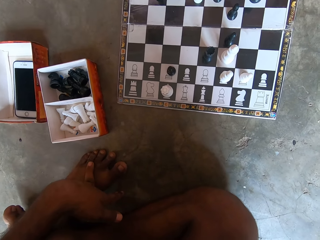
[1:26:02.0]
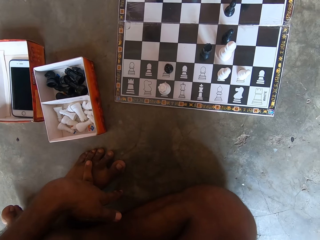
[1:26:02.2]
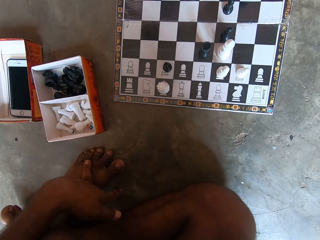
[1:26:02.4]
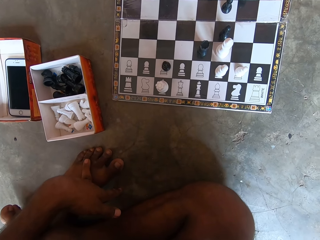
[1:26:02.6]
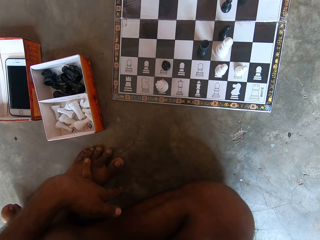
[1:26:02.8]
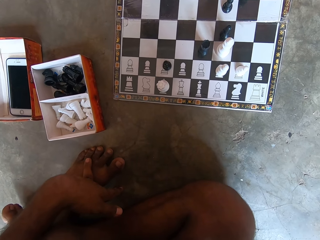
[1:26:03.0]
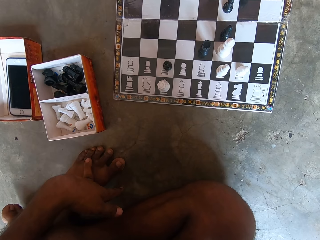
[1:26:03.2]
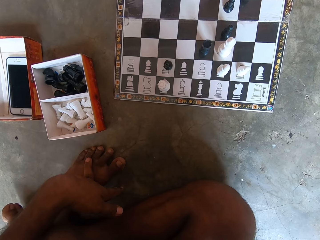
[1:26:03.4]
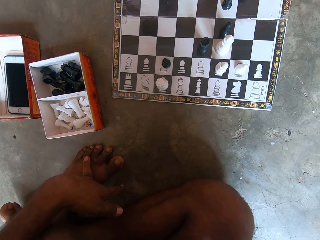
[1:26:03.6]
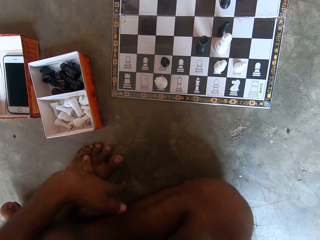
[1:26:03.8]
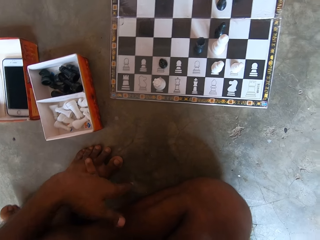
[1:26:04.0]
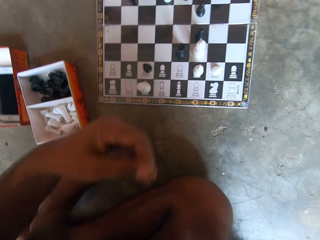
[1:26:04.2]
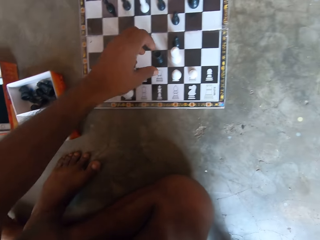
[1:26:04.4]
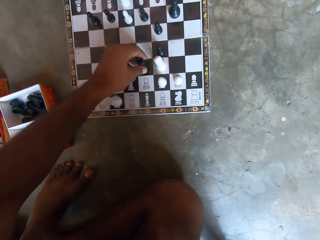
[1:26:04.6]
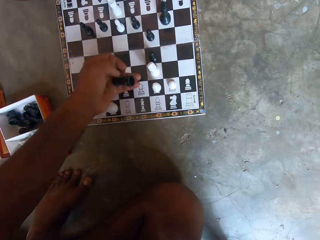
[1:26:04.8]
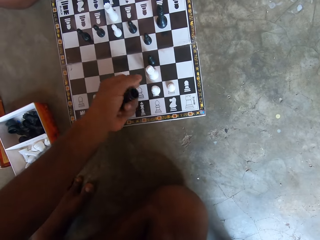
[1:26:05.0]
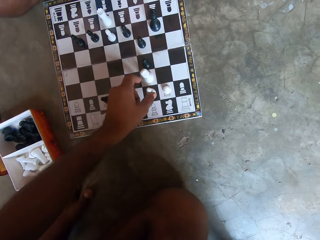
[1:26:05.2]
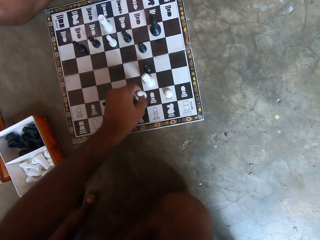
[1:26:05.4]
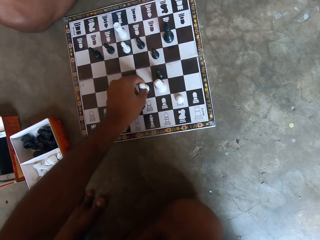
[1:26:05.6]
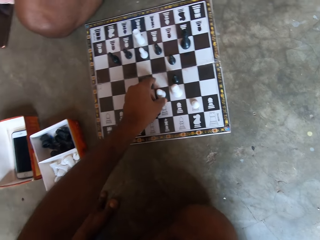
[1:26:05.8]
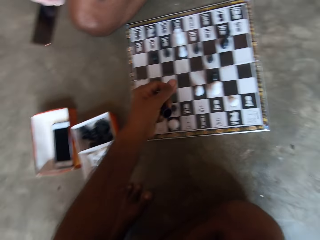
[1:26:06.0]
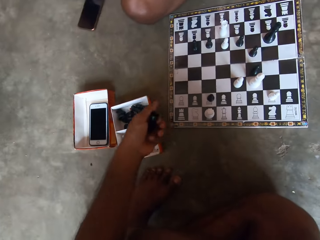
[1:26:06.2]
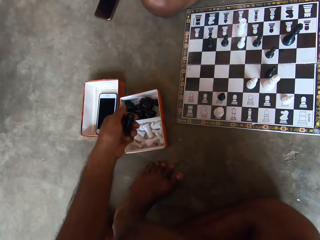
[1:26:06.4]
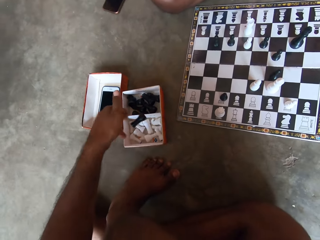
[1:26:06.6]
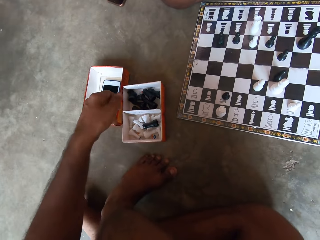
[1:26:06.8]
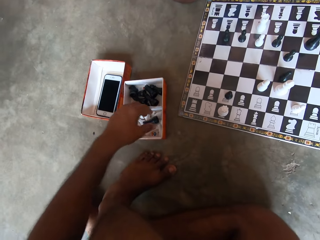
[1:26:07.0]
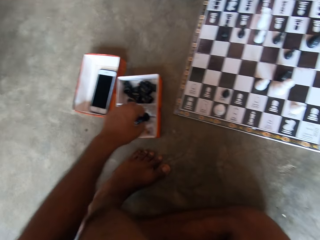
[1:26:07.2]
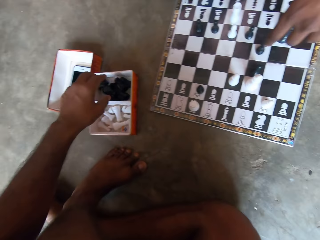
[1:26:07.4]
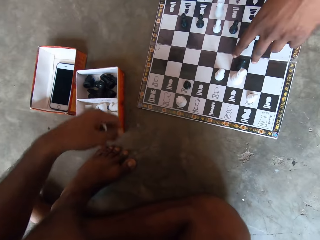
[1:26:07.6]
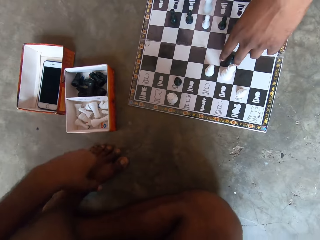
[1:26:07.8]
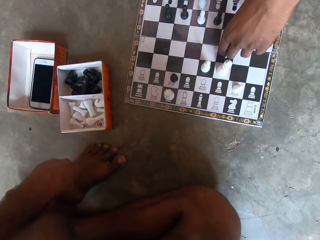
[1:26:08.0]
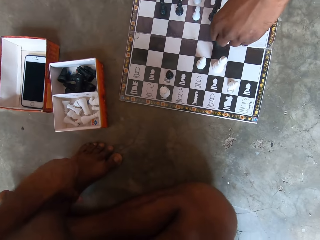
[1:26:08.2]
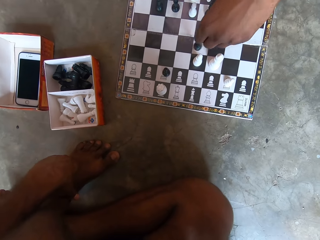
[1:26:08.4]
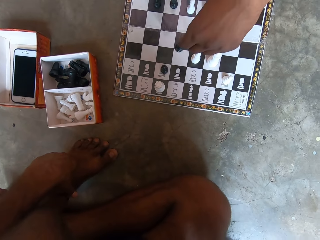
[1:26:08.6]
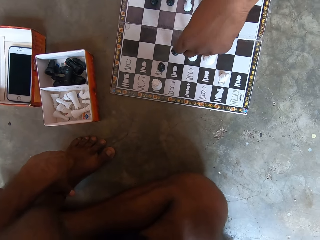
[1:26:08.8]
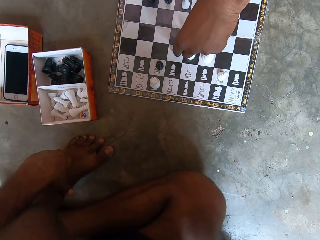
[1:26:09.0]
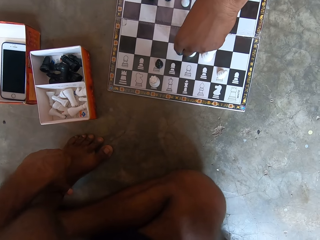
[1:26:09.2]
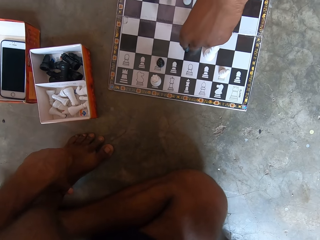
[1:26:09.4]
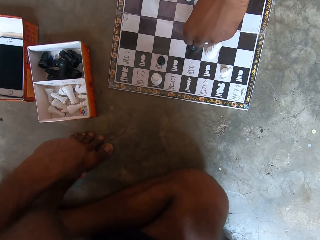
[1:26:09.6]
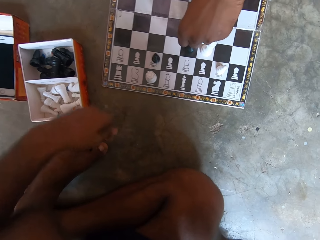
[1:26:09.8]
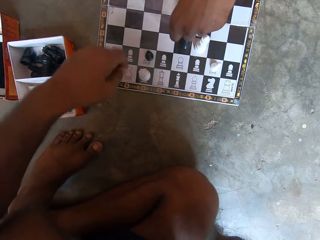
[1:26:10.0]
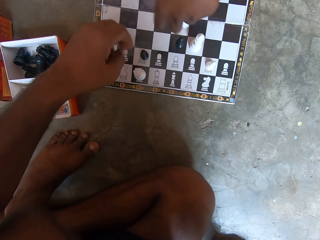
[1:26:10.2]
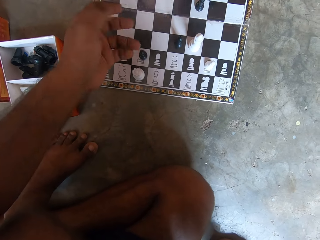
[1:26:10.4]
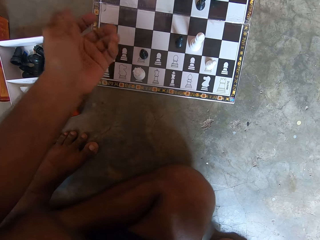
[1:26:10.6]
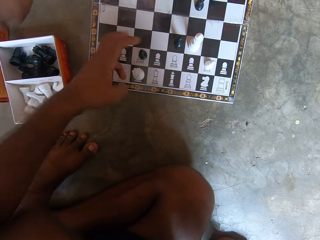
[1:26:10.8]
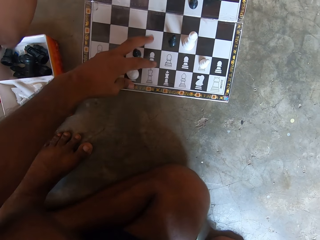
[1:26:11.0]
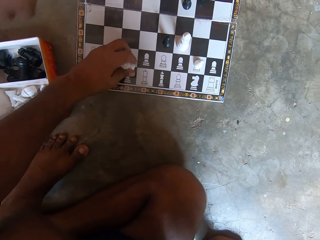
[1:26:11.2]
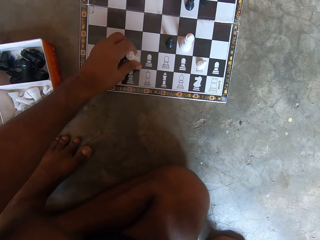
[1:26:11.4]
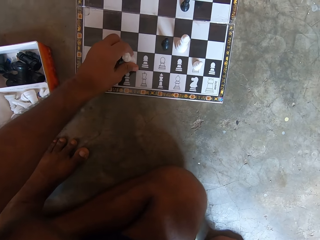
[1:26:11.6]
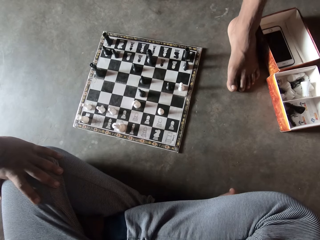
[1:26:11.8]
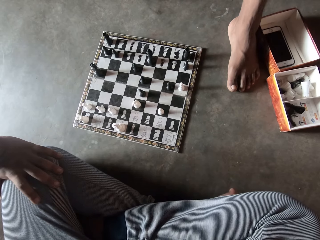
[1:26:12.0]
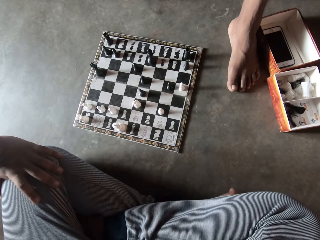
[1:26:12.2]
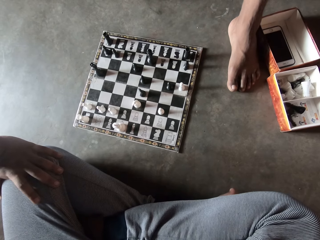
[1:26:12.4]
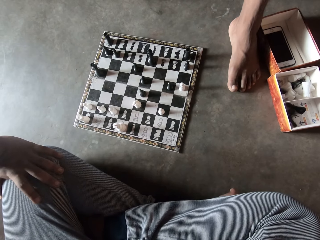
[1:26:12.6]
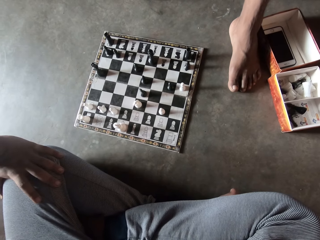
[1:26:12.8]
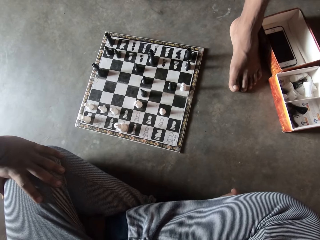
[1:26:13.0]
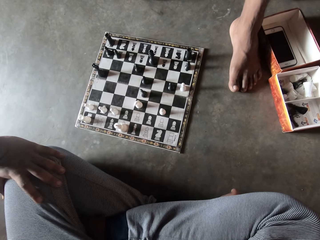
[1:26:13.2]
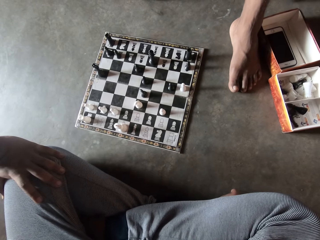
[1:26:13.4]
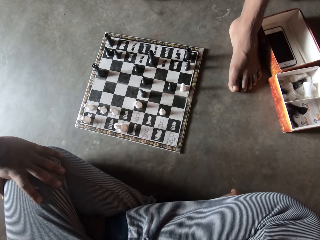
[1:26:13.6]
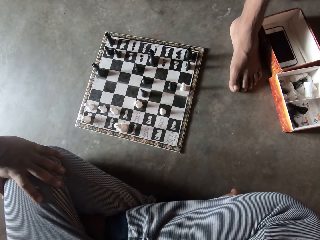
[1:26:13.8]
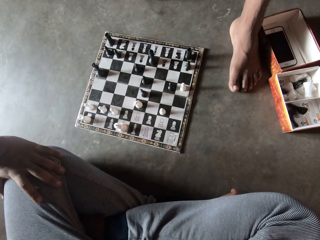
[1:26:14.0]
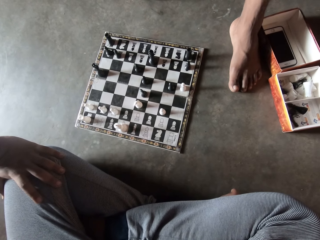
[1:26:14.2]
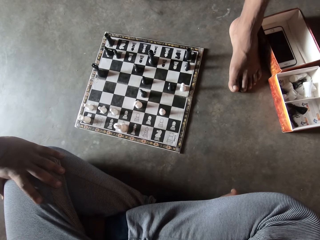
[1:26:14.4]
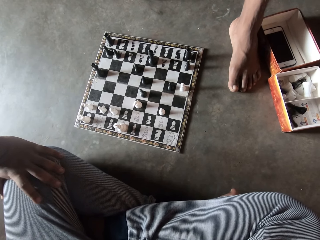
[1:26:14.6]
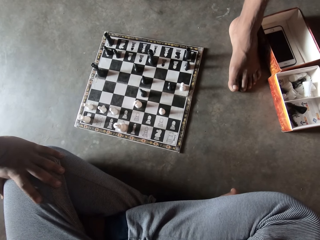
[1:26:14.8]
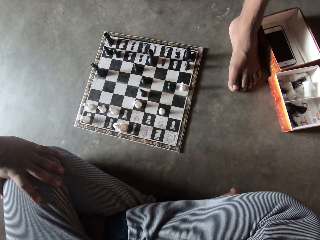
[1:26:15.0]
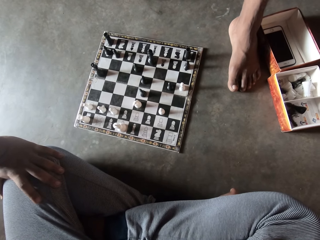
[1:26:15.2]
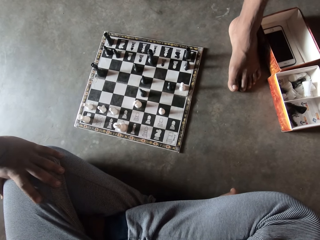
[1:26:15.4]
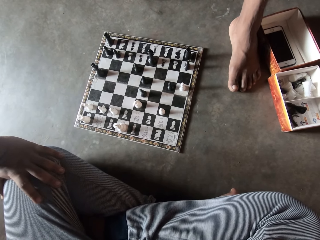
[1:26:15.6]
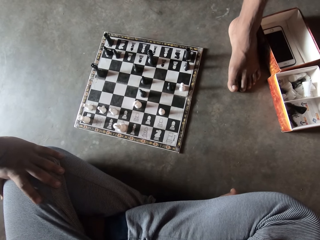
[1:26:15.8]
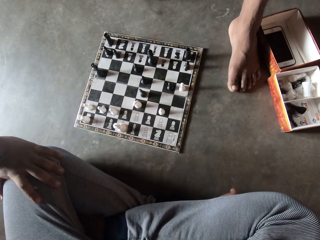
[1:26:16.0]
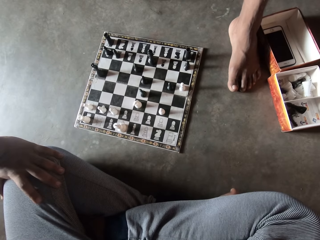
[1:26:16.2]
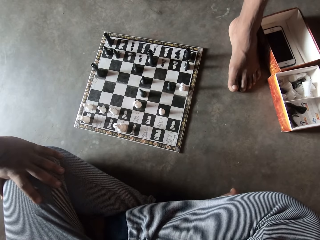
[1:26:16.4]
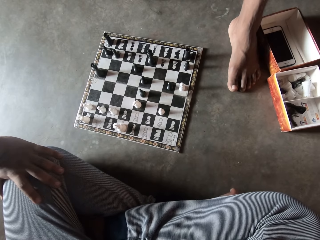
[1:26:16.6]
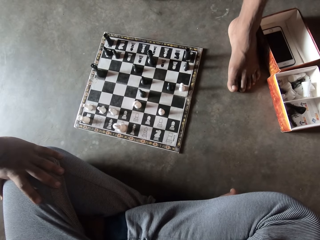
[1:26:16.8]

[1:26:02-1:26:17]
The camera wearer looks at the chessboard. They move a chess piece forward on the chessboard. They pick up a pawn. They drop the chess piece in the carton on the floor. A man checks a chess piece. The man moves a pawn on the chessboard. The man drops the chess piece in the carton on the floor. The camera wearer moves the chess piece forward on the chessboard. They look at the chessboard.

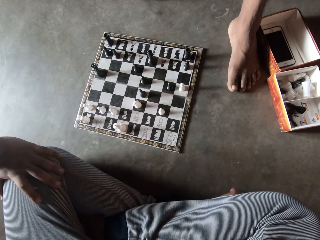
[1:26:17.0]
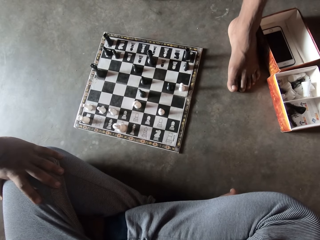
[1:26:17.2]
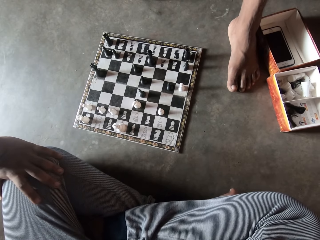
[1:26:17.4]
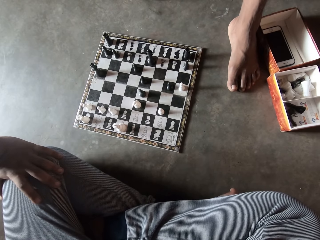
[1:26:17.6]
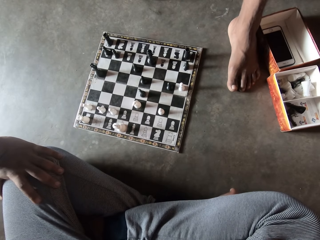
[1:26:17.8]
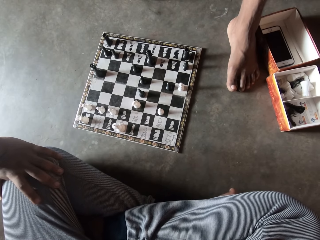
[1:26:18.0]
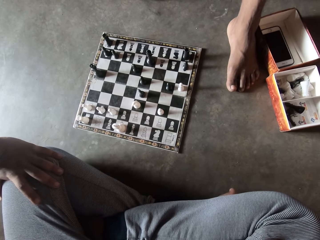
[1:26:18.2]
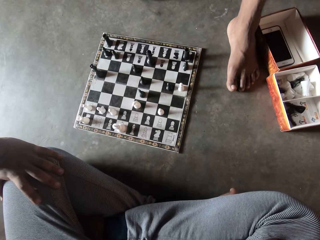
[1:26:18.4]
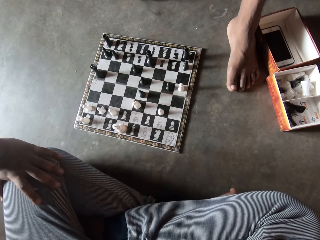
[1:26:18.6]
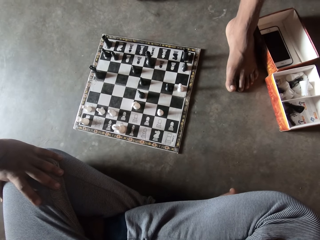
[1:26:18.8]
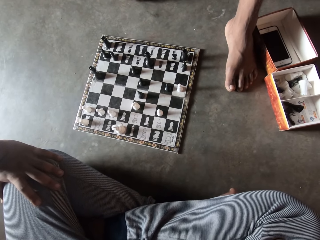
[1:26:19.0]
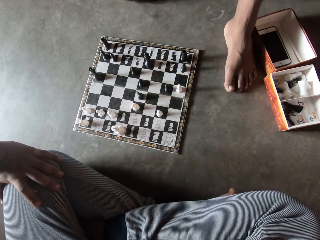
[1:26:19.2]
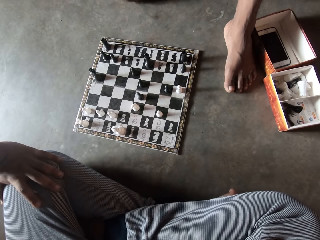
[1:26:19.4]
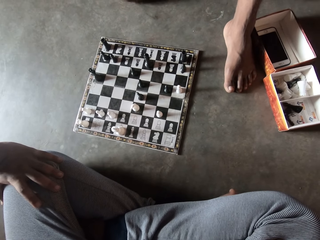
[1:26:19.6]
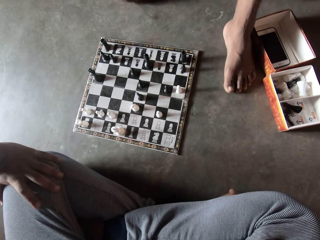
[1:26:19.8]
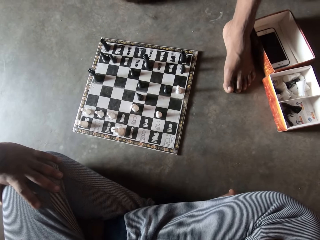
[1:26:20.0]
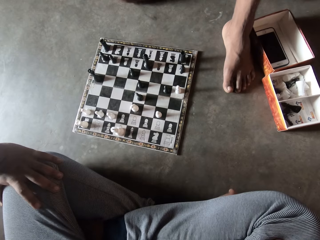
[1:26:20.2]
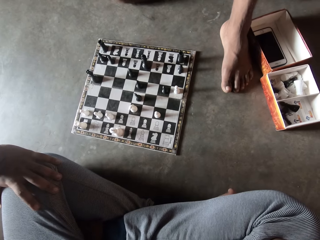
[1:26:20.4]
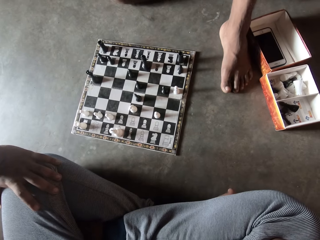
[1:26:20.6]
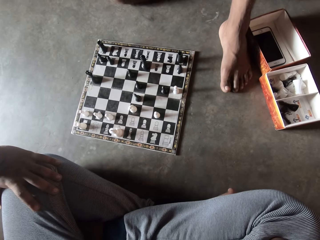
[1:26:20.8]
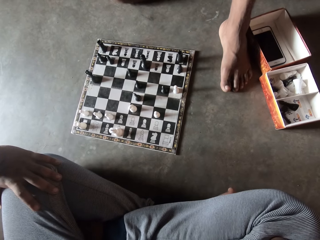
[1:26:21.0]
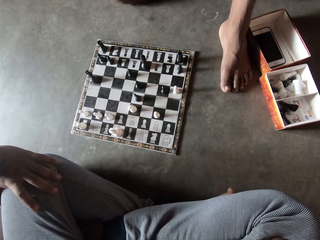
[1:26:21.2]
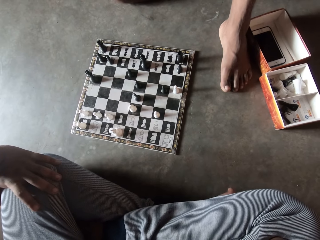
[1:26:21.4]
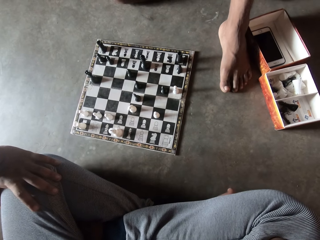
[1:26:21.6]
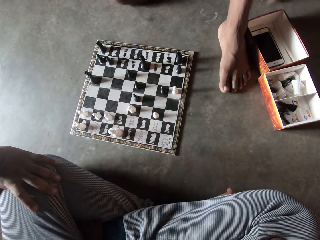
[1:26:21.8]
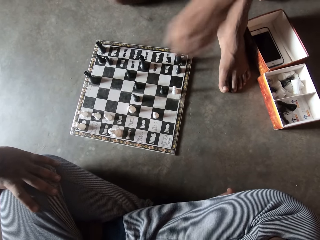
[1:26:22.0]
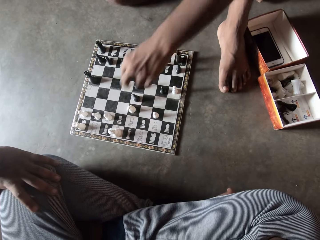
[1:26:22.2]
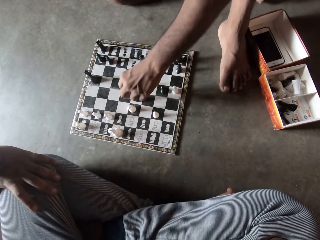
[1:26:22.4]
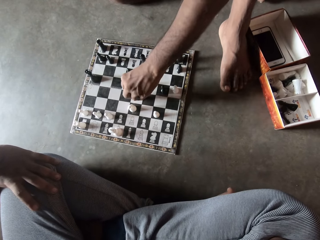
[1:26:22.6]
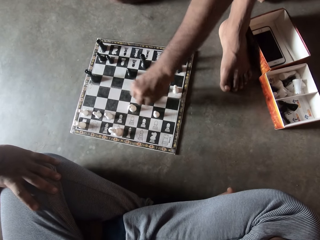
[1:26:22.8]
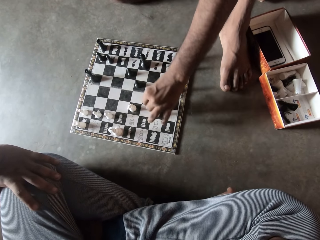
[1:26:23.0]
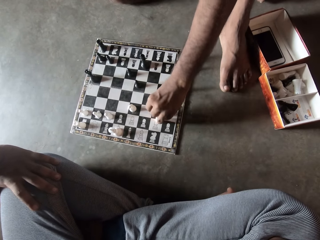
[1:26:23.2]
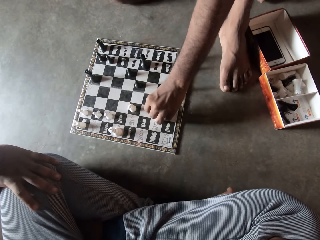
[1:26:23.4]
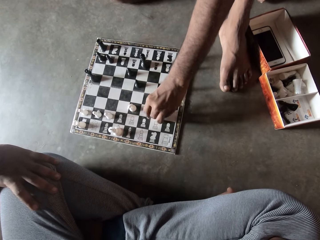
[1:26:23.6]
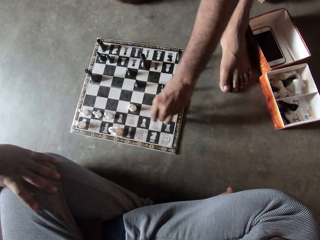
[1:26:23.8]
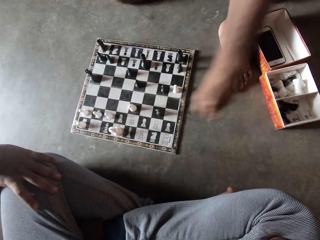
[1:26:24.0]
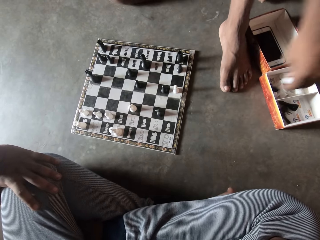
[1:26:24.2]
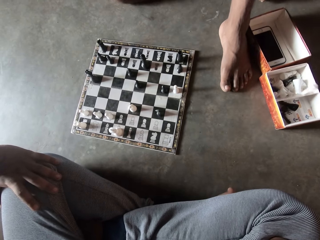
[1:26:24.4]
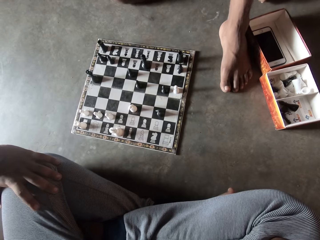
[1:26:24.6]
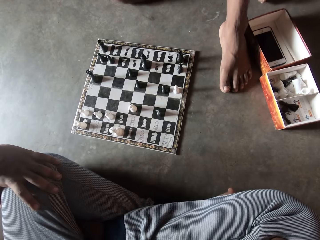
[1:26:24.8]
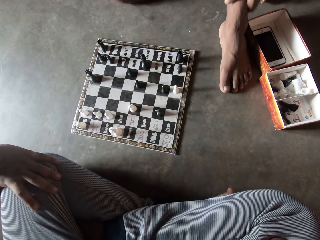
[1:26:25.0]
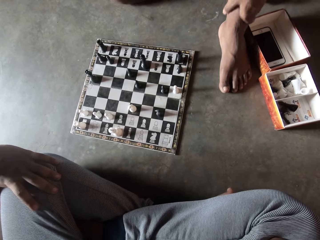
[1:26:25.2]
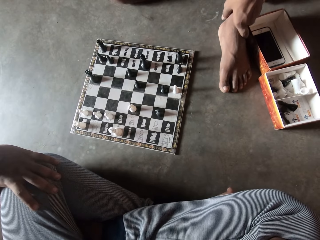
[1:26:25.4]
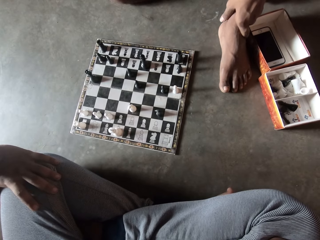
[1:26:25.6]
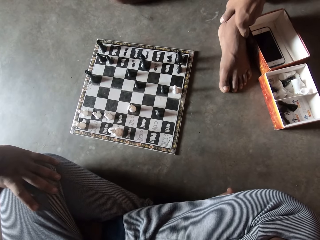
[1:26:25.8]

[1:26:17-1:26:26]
A man moves a pawn on the chessboard. The man puts the pawn in the box.
